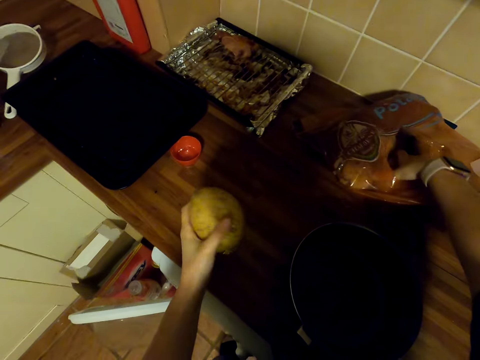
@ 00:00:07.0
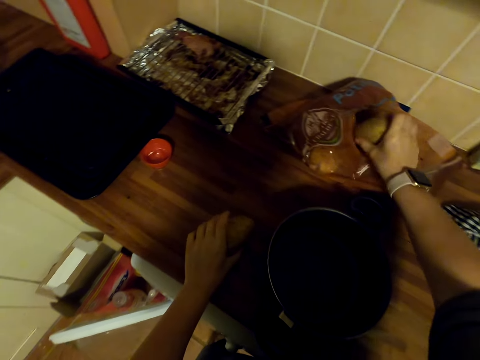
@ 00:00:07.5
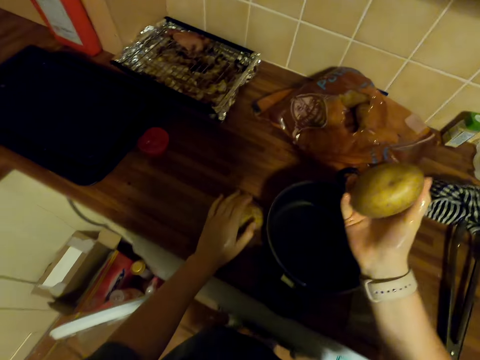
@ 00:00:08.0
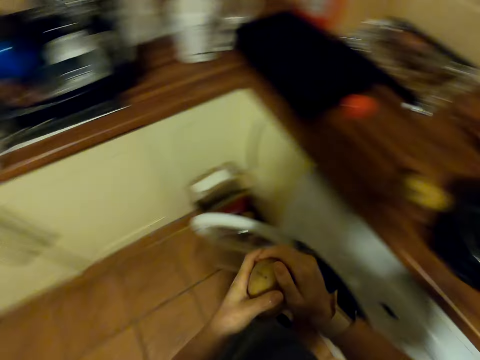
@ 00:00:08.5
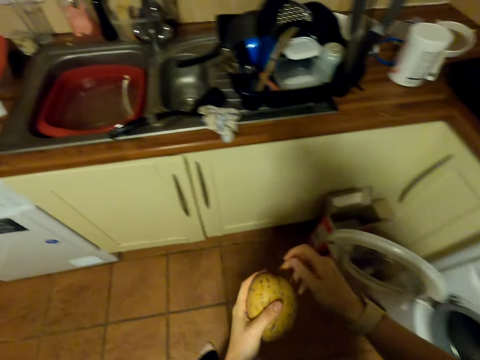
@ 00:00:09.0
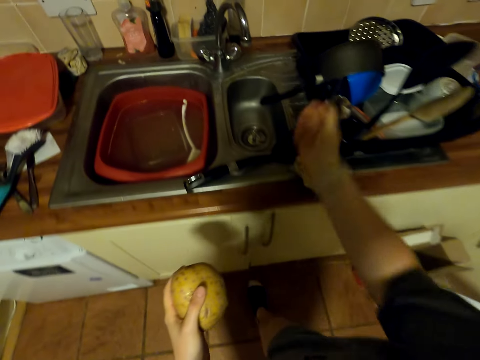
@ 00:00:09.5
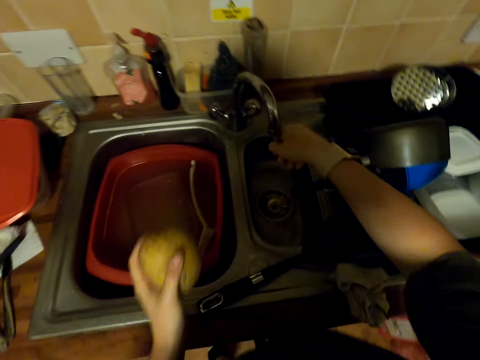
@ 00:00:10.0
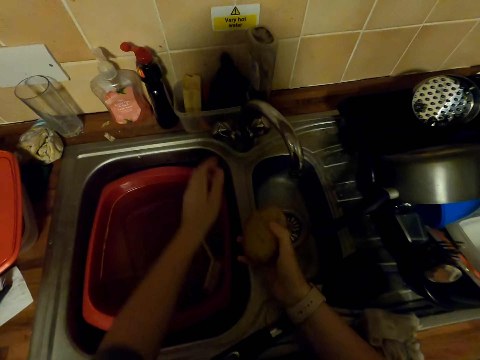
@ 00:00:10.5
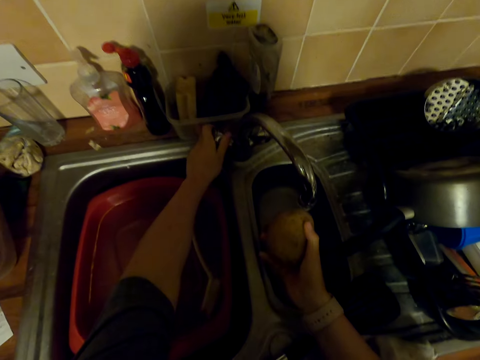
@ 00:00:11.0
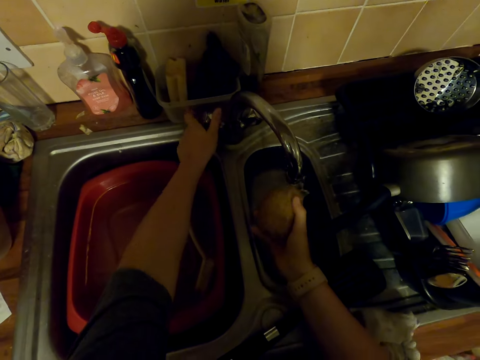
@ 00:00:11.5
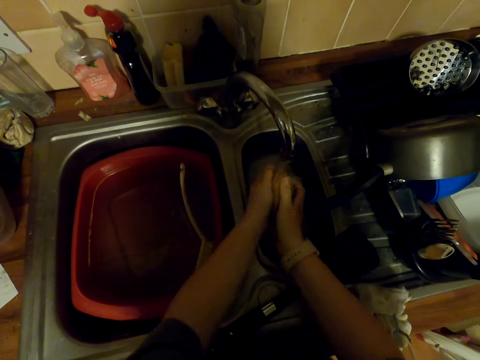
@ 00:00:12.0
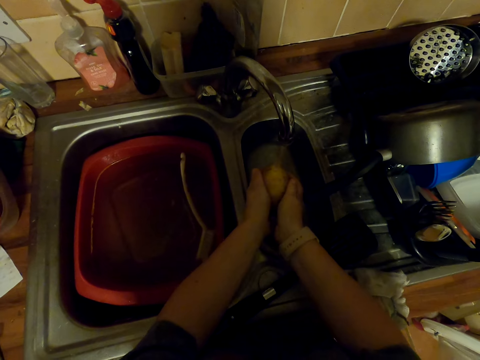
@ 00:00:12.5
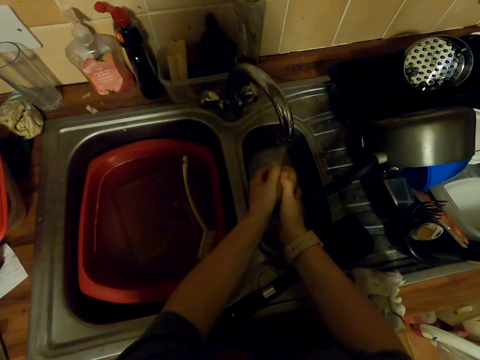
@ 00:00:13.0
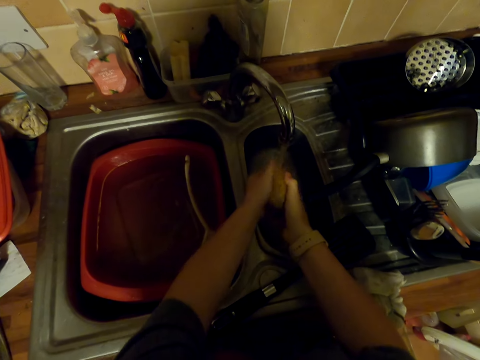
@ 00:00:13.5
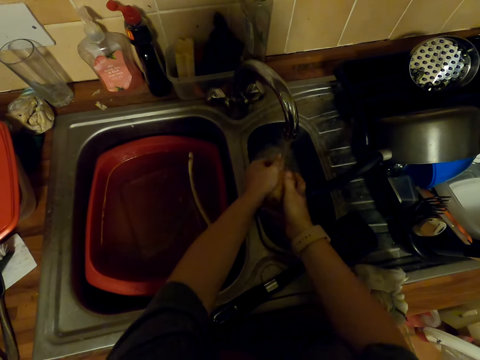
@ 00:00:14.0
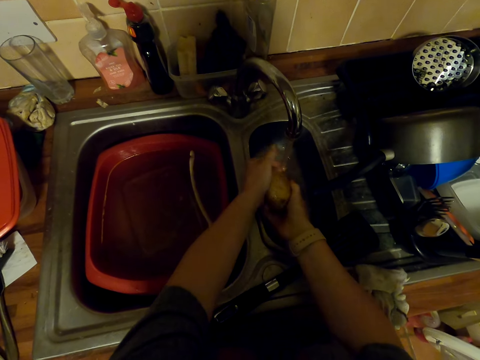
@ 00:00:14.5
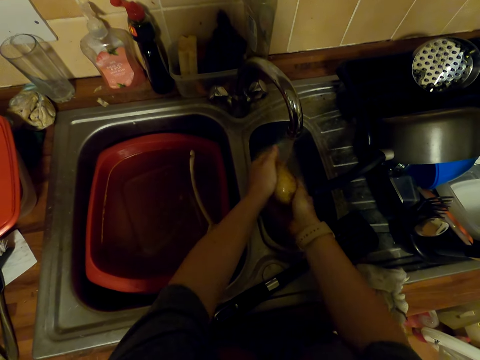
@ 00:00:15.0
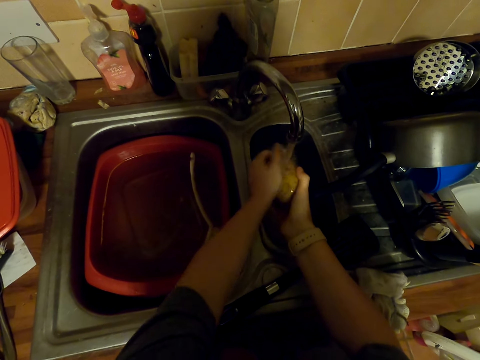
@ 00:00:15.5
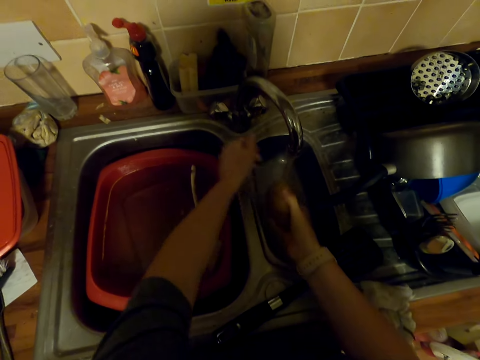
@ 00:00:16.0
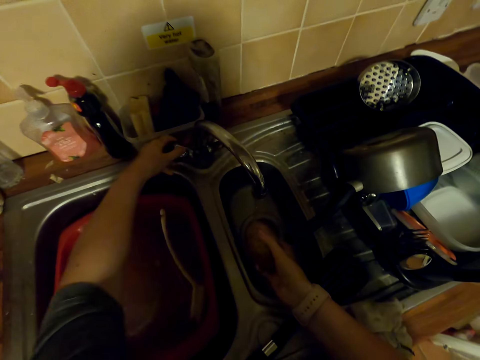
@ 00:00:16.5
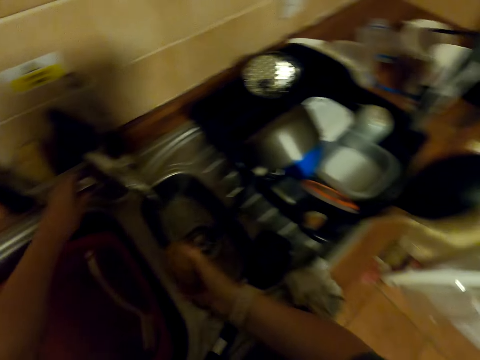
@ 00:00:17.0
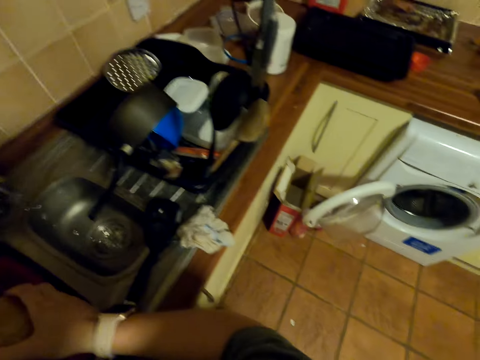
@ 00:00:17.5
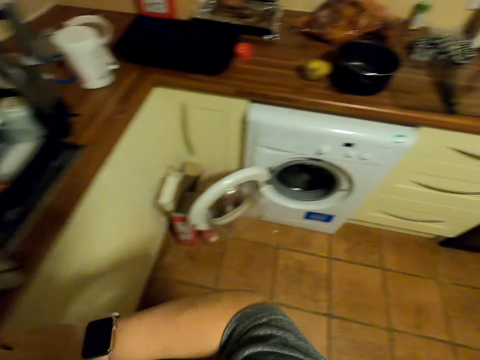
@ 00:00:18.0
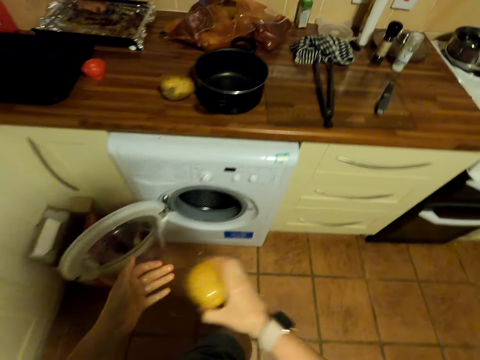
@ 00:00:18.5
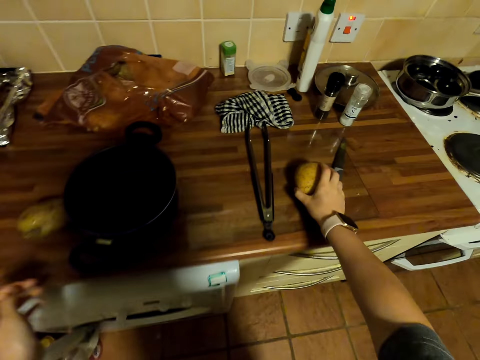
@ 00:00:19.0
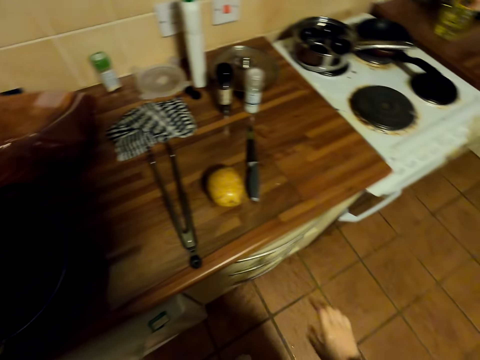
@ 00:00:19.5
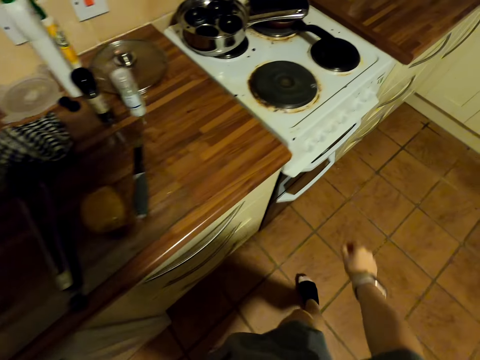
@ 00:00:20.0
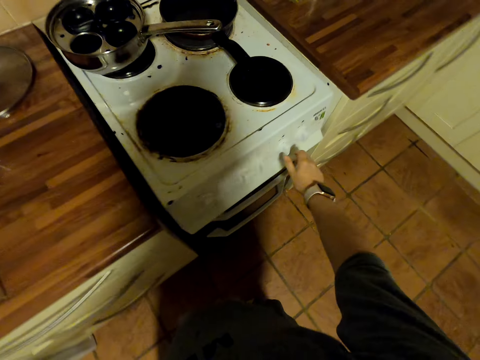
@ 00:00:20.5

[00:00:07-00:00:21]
The camera wearer picks a potato in a paper. They put the potato on the countertop. They walk to the sink. They pick the potato with the other hand. They open the faucet. They wash the potato in the sink. They close the faucet. They shake the potato in the sink. They walk around. They put the potato on the chopping board. They walk around.

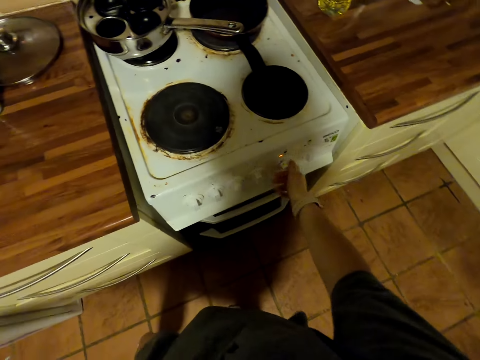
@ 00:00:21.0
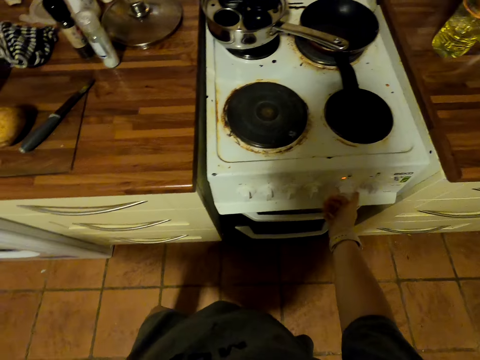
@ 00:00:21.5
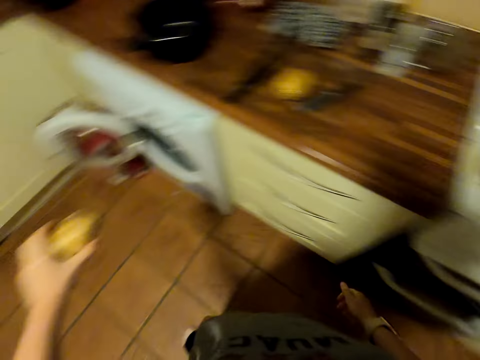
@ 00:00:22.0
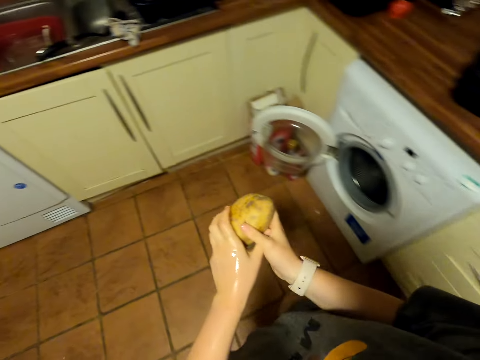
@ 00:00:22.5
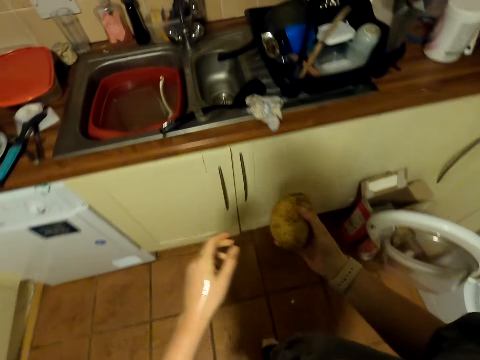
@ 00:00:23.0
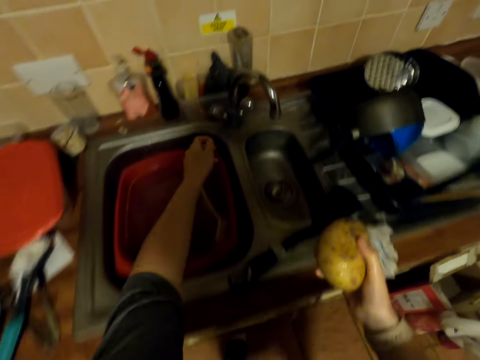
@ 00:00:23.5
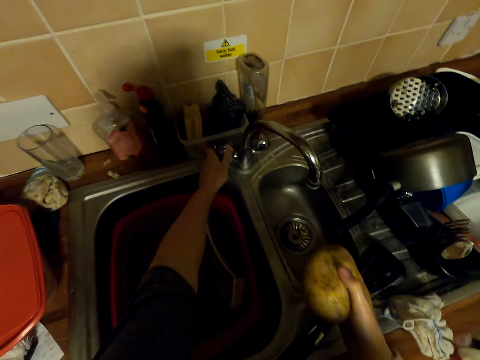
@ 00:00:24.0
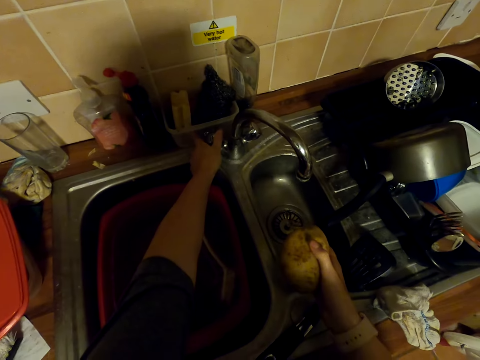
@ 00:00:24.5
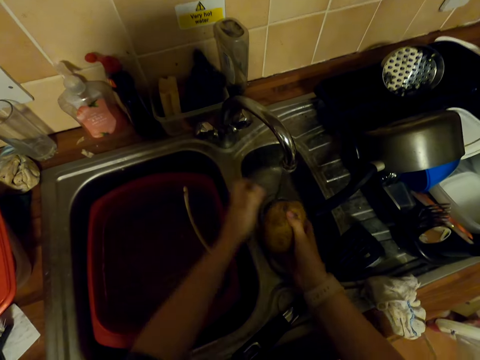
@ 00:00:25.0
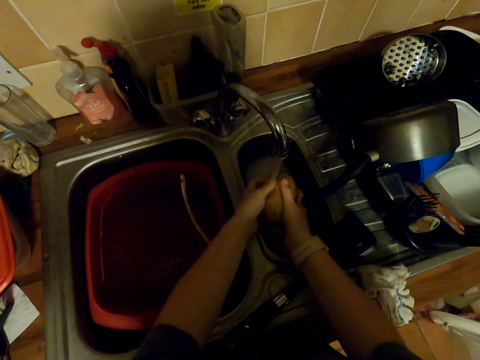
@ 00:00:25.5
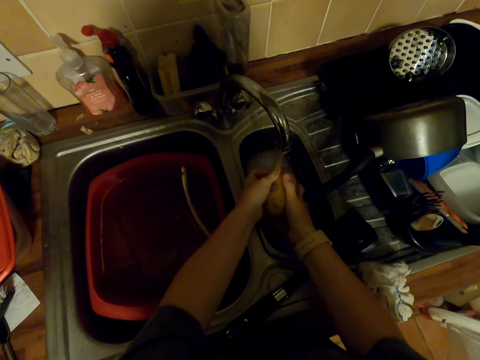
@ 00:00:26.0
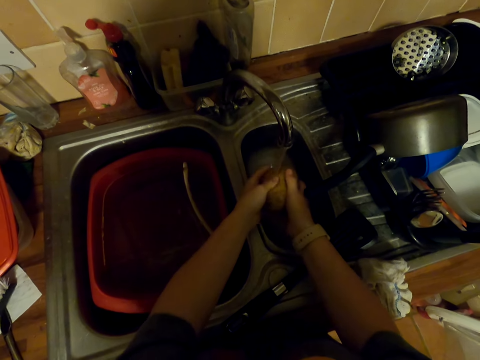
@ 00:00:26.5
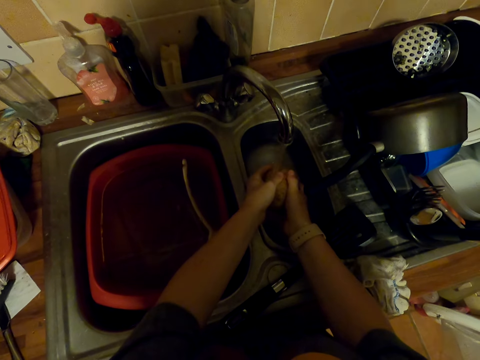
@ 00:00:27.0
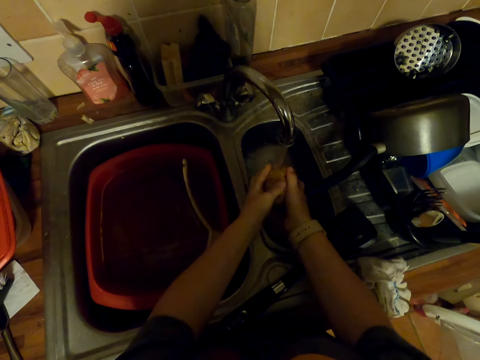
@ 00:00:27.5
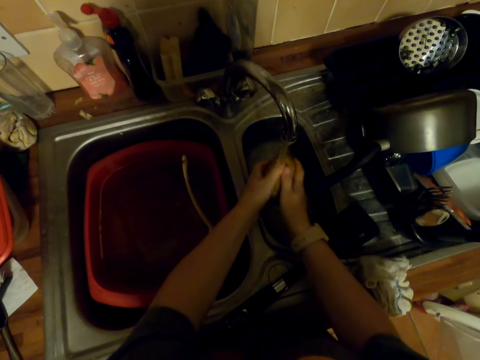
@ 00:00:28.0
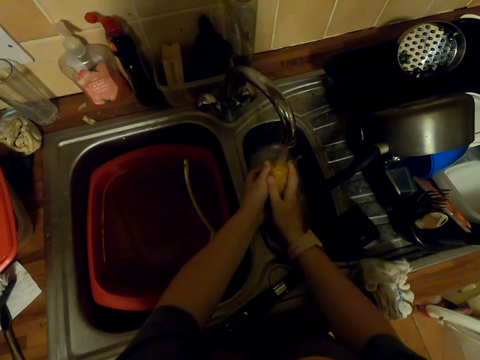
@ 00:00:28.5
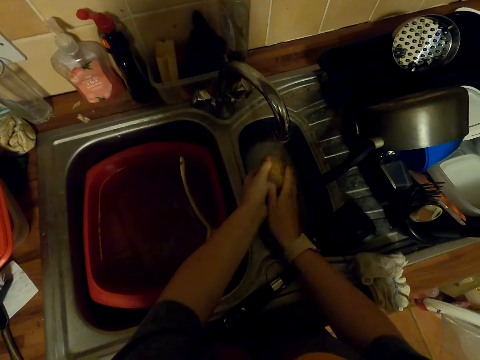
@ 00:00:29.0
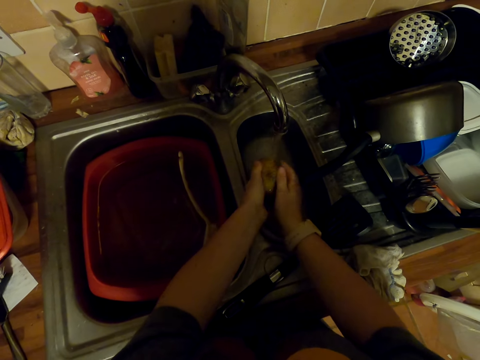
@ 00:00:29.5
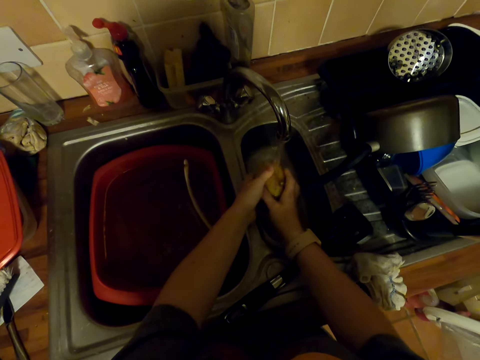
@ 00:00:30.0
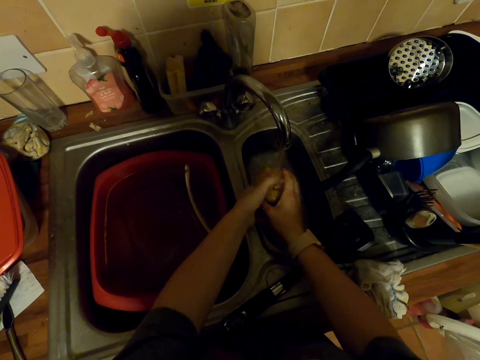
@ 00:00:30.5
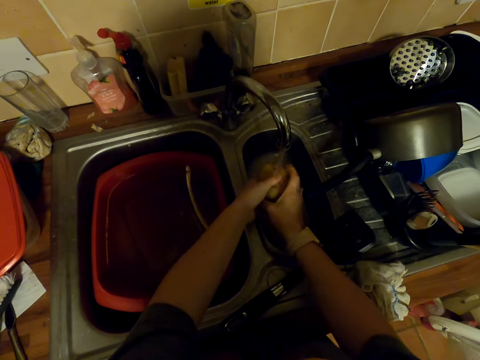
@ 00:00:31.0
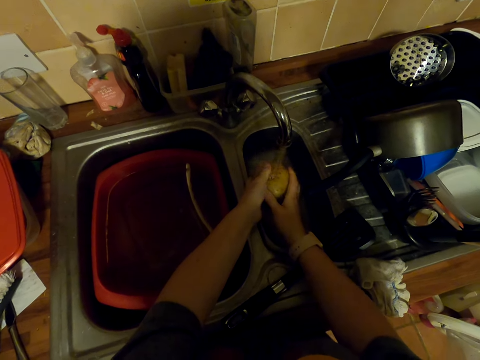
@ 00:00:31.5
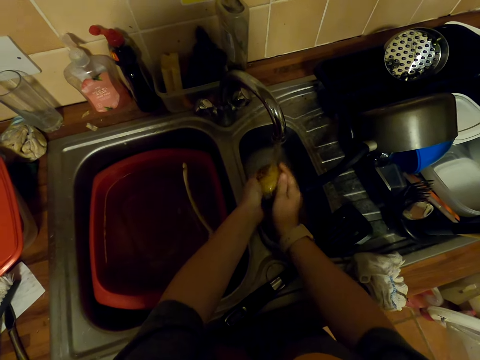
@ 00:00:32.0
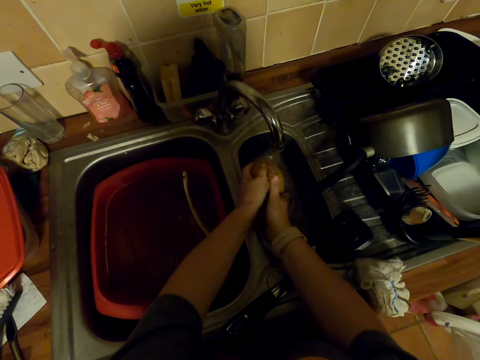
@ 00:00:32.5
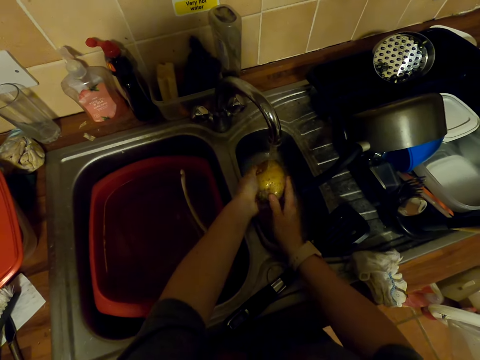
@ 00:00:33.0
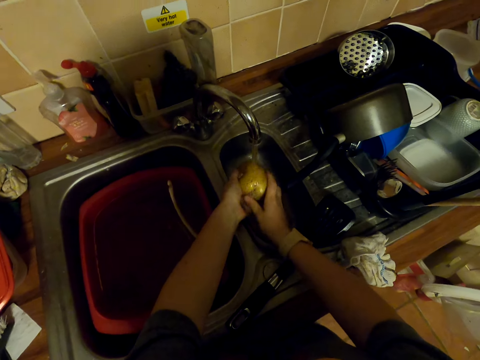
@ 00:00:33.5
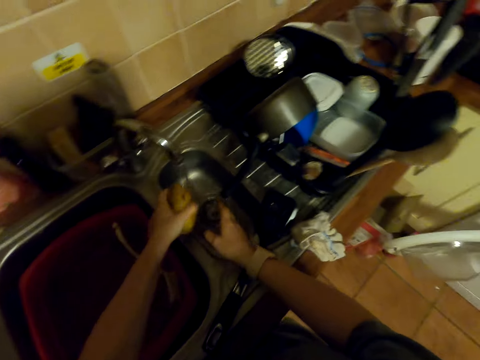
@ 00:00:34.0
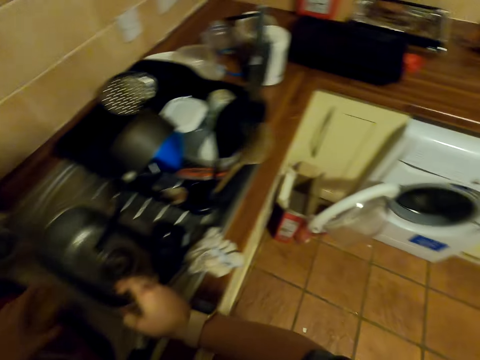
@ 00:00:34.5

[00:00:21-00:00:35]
The camera wearer turns the cooker knob. They pick a potato with the other hand. They walk to the sink. They open the faucet. They wash the potato in the sink. They turn around.
